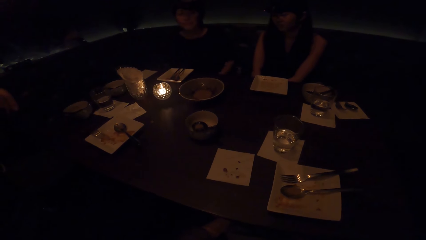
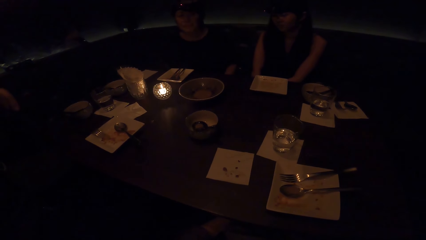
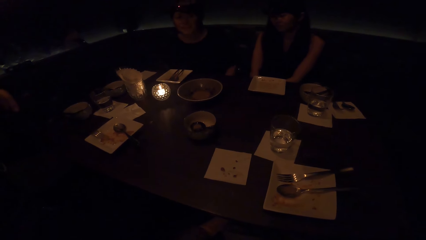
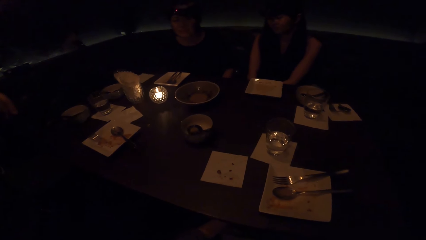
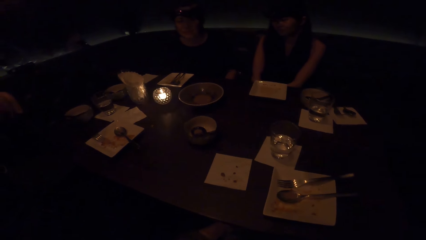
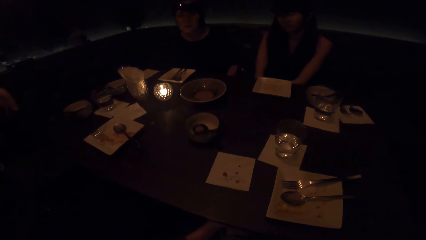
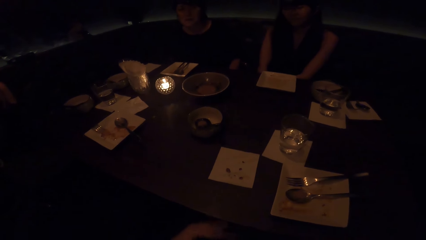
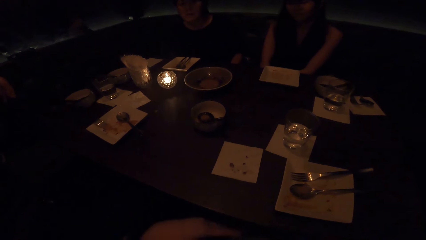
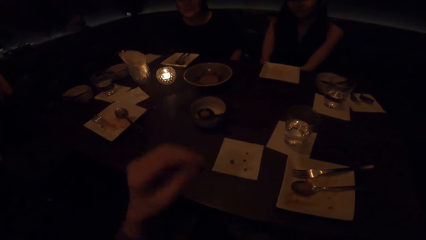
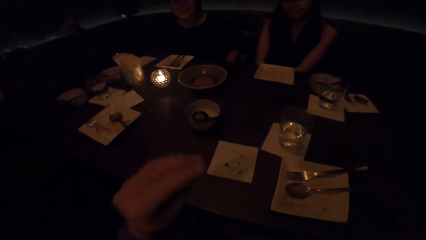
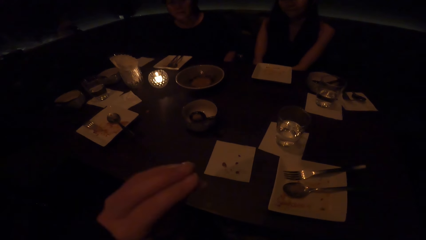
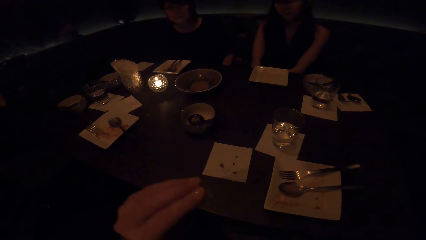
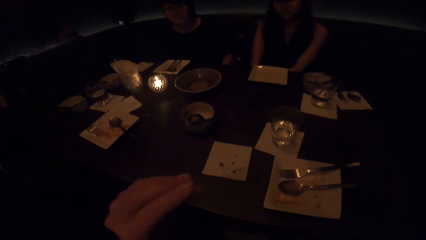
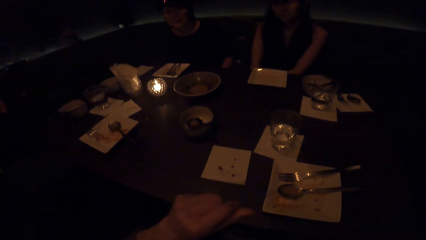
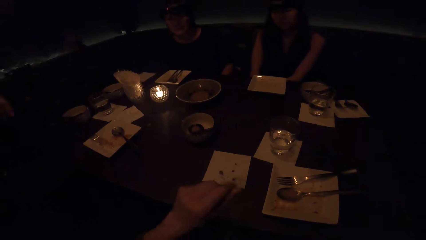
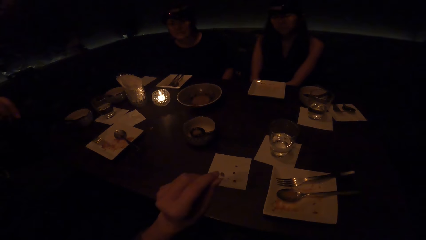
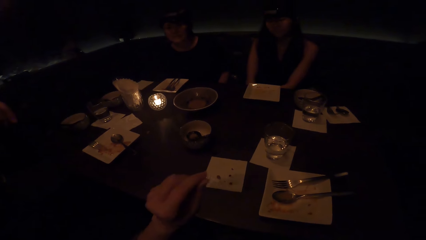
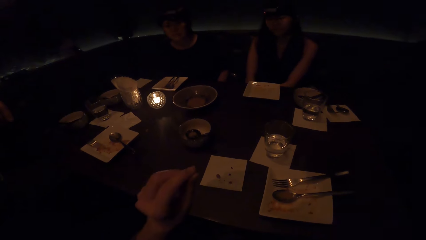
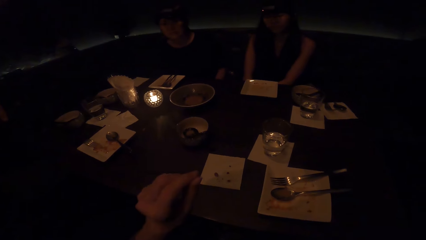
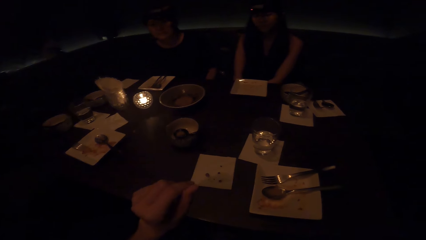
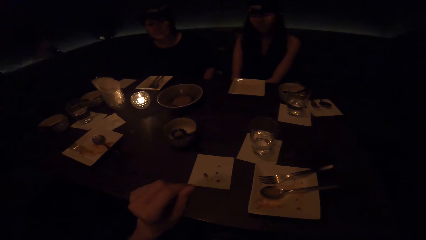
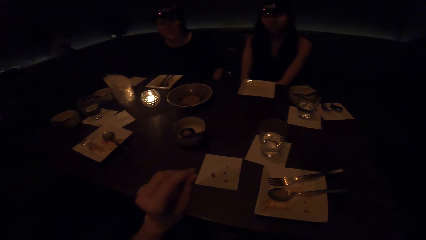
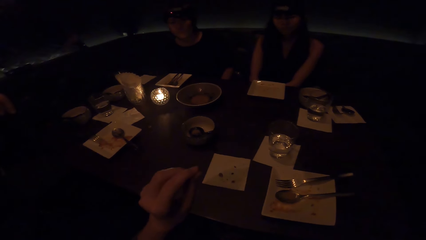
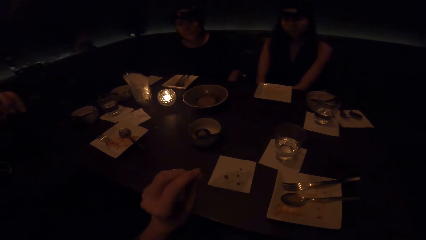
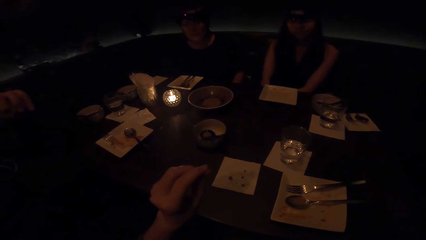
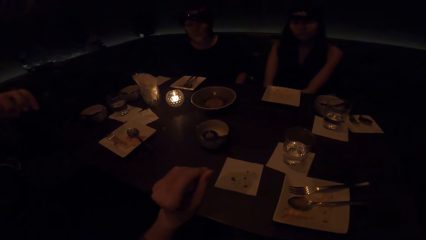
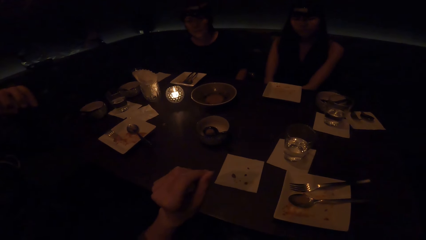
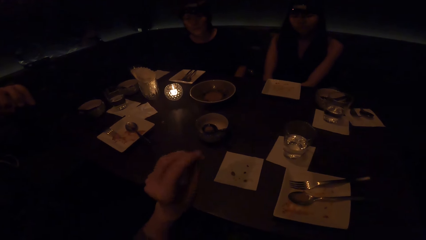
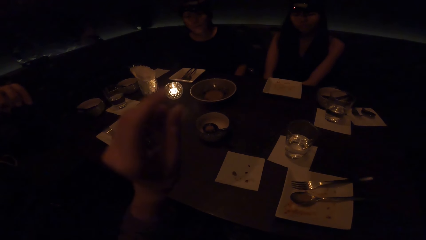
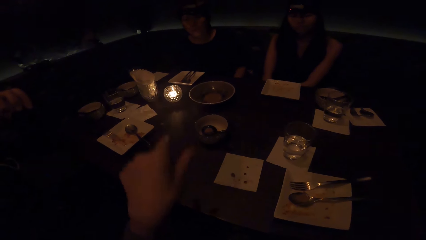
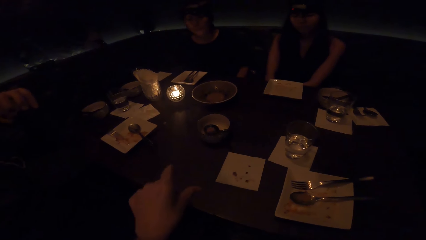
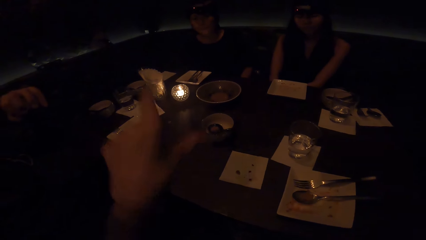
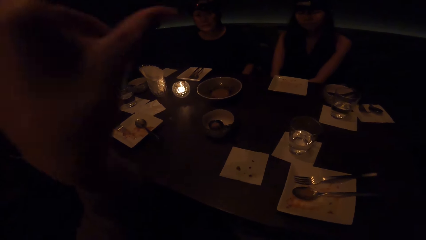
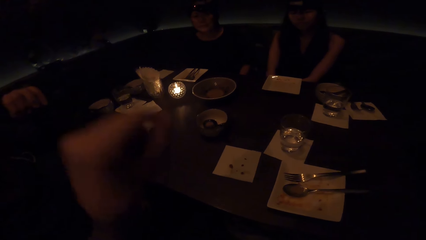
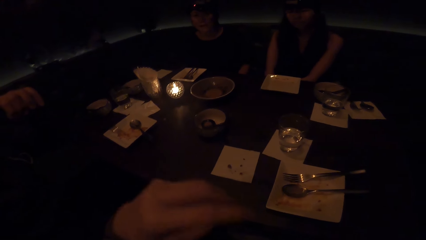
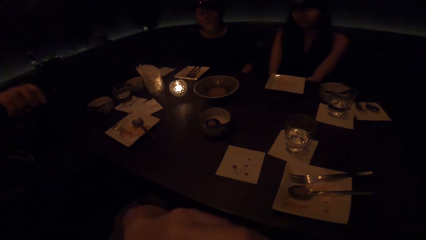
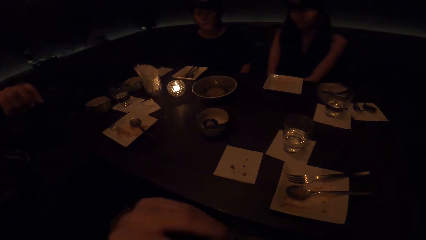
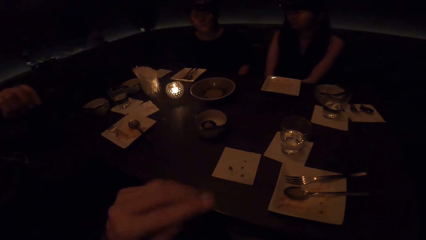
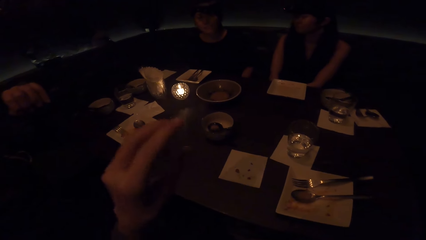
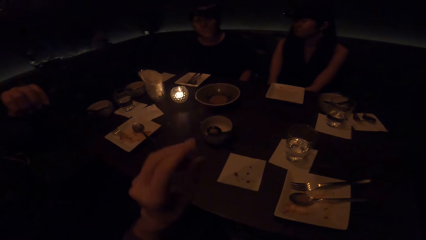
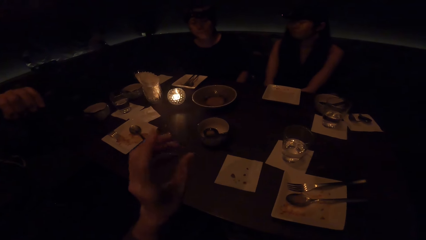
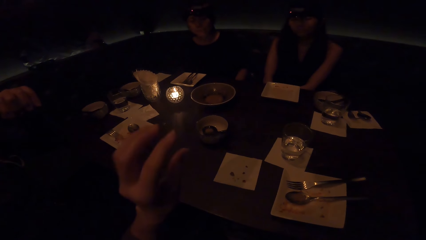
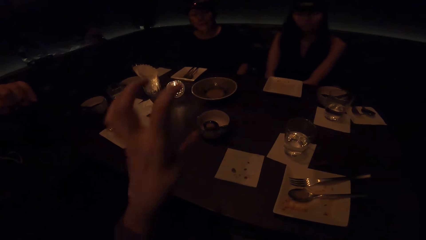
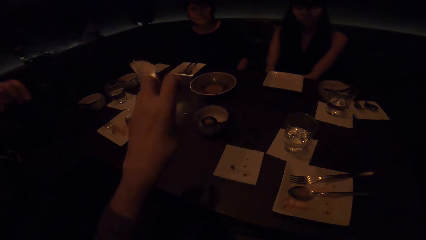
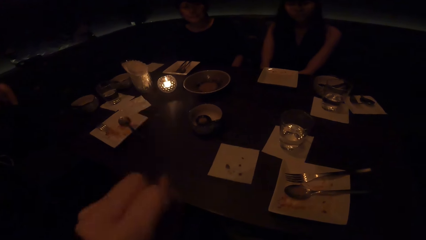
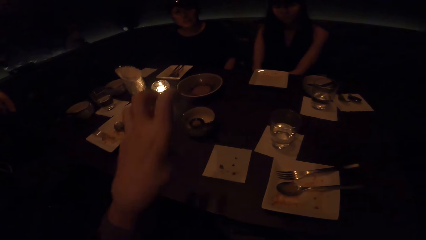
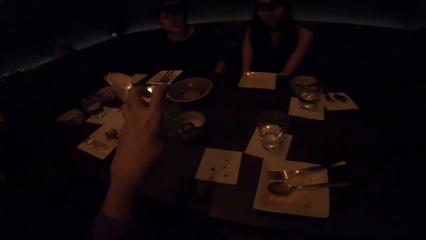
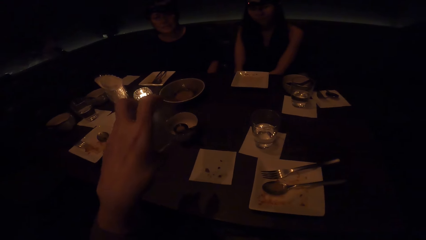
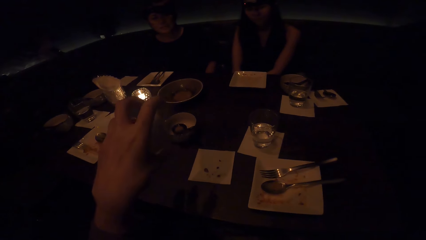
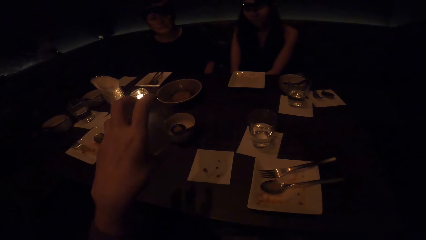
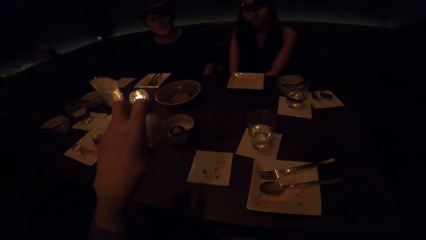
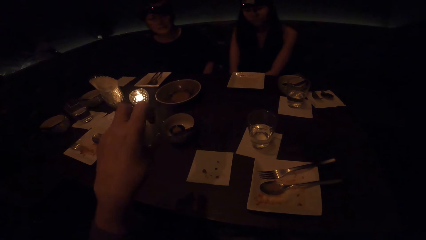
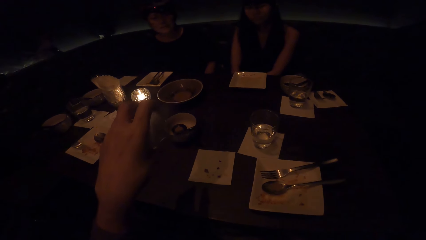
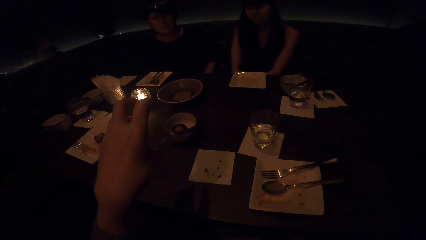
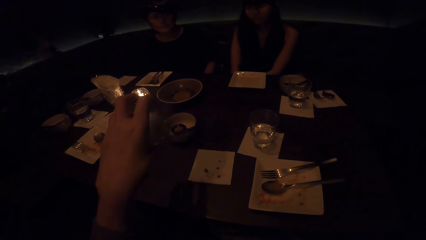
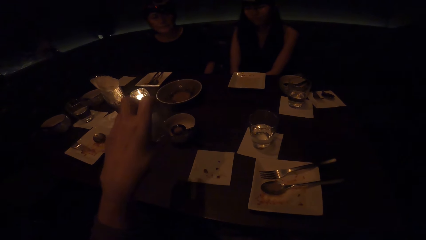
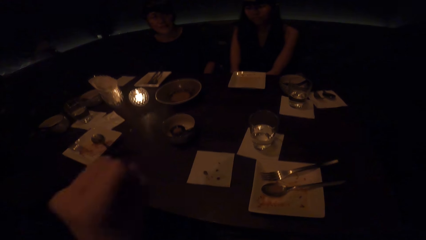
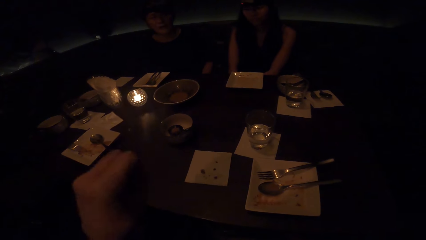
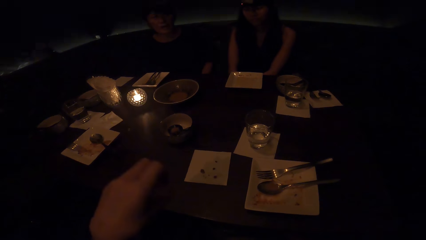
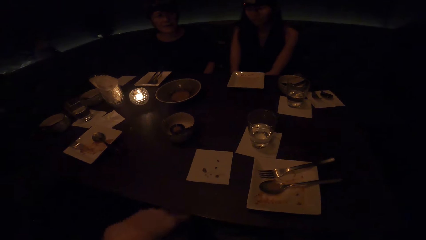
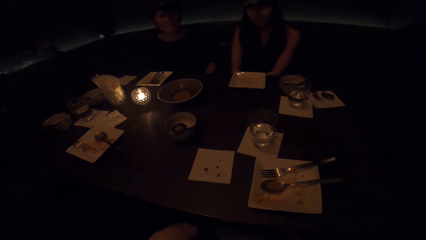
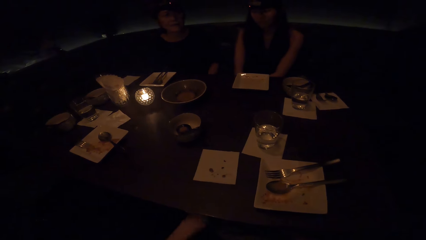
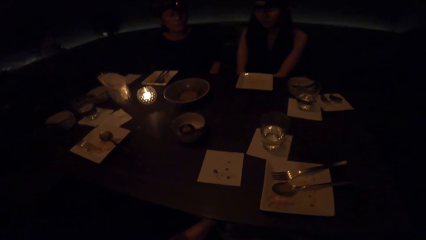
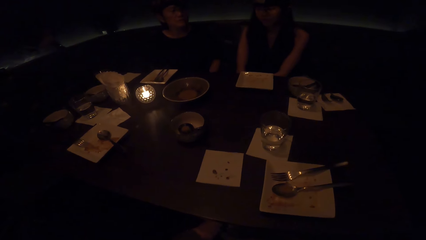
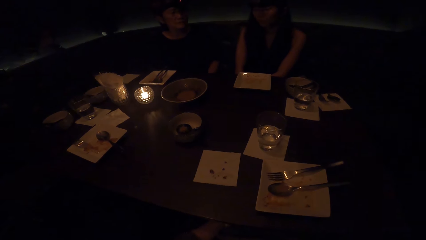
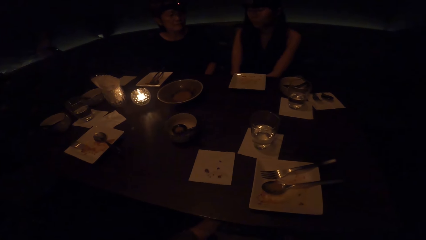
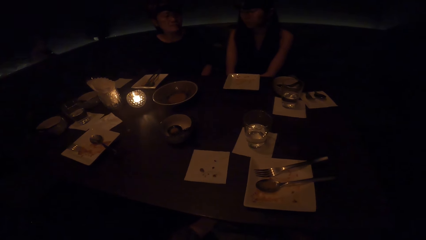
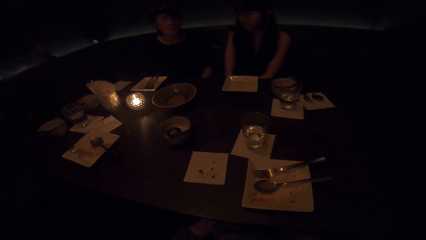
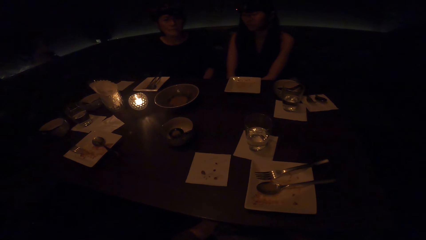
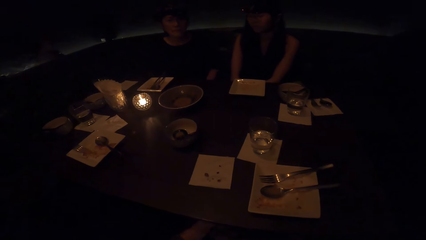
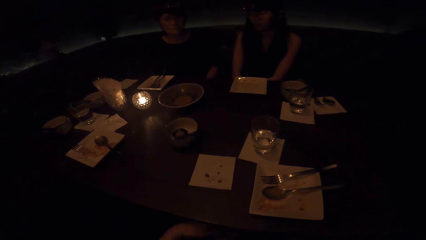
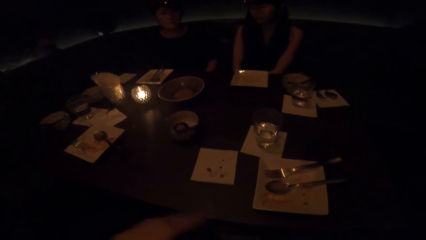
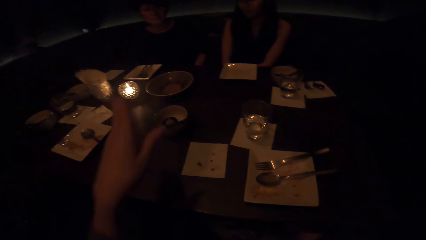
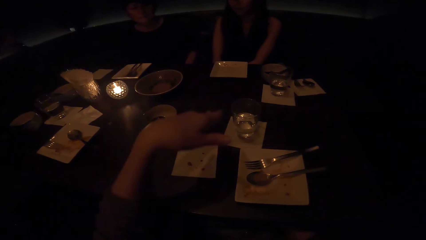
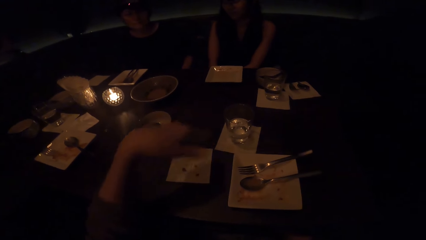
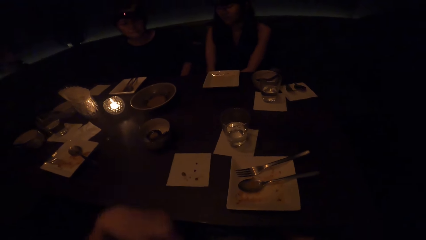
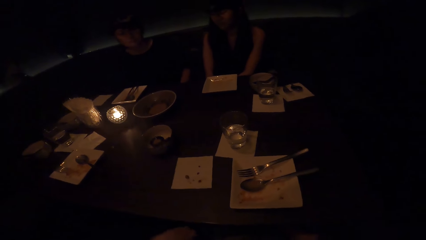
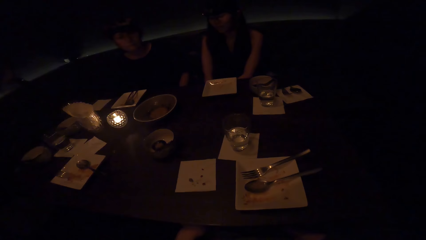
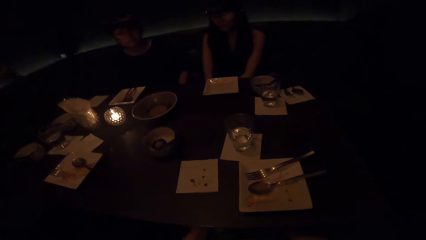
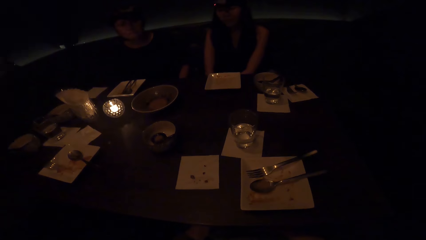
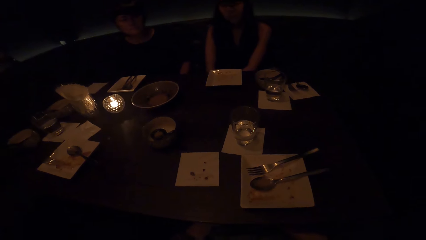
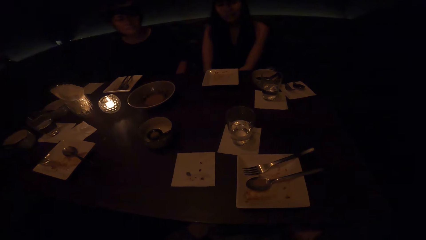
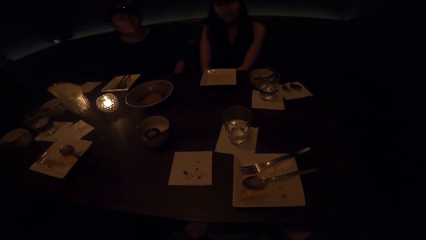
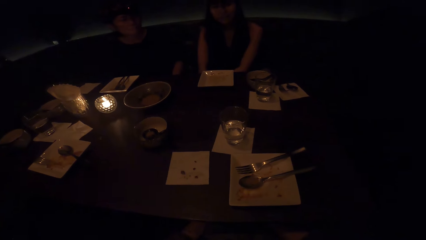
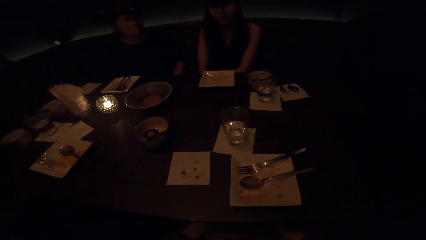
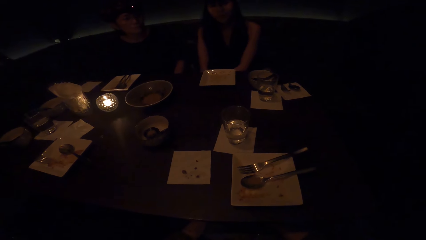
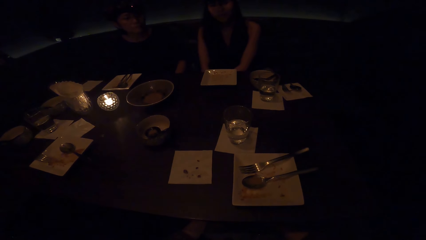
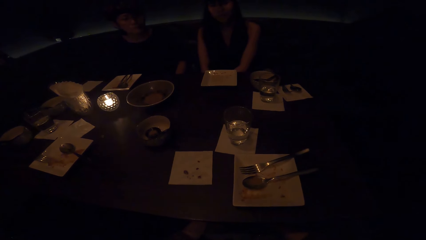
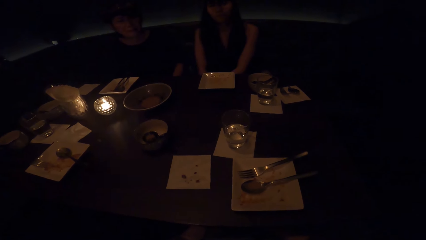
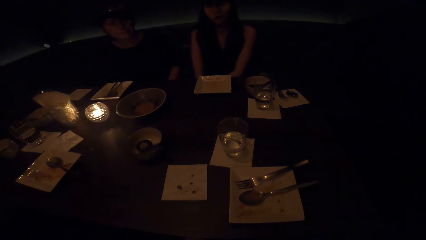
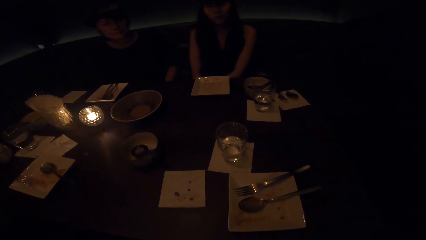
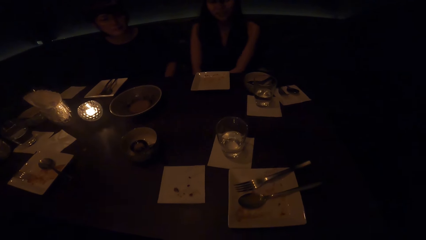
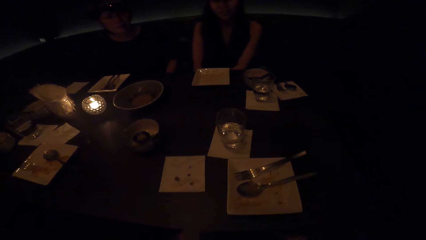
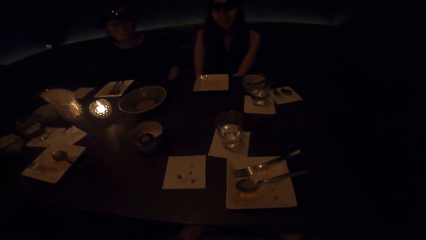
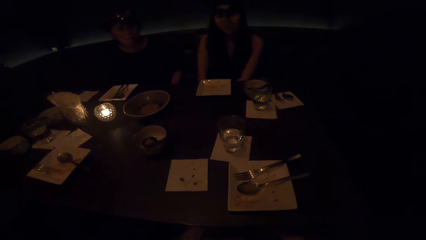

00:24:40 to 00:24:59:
The camera wearer converses. Someone else converses.
